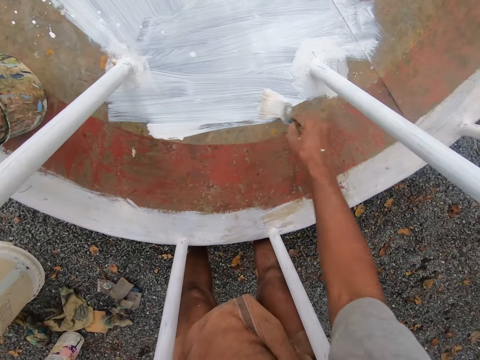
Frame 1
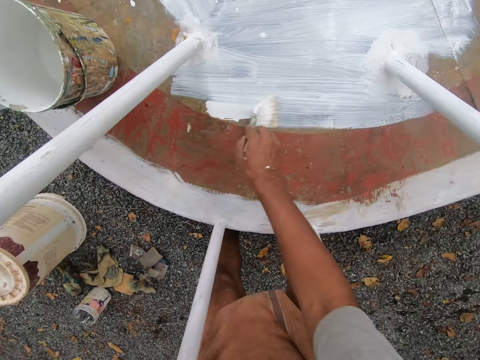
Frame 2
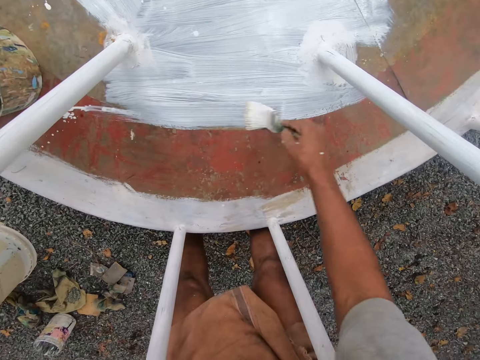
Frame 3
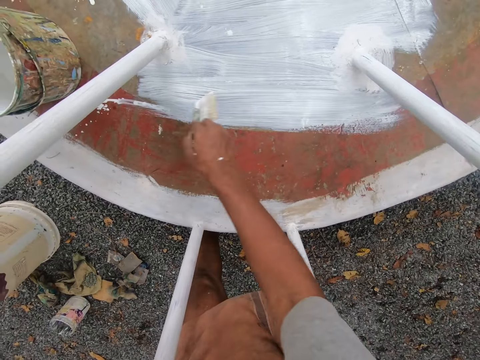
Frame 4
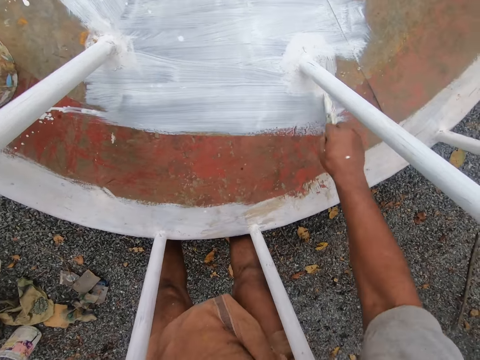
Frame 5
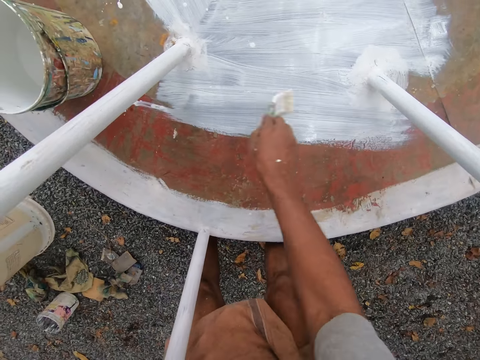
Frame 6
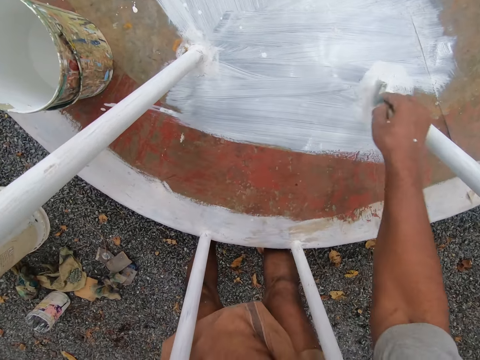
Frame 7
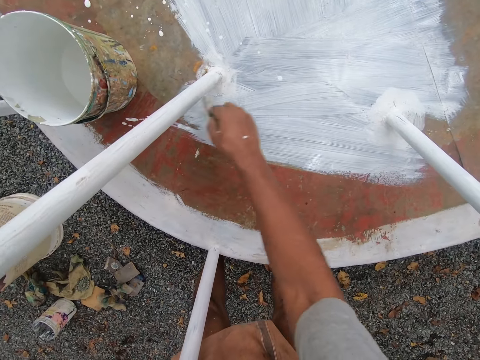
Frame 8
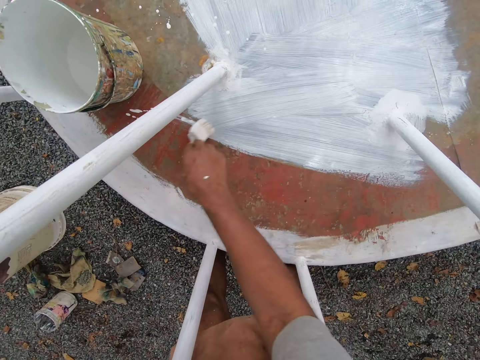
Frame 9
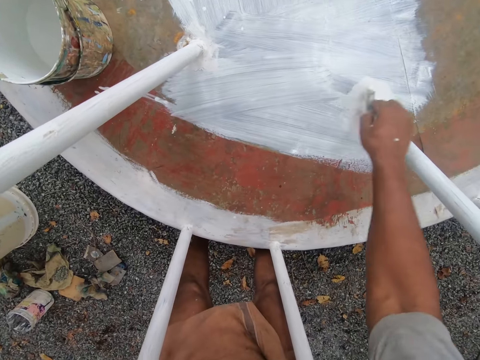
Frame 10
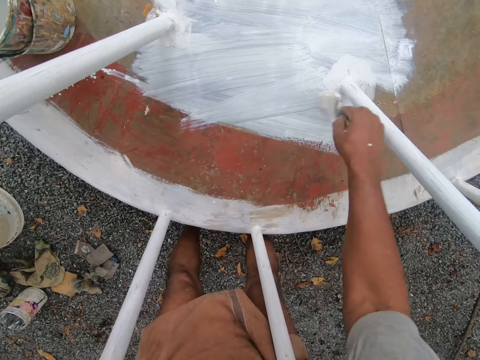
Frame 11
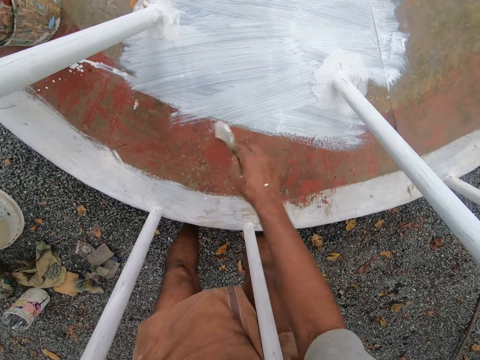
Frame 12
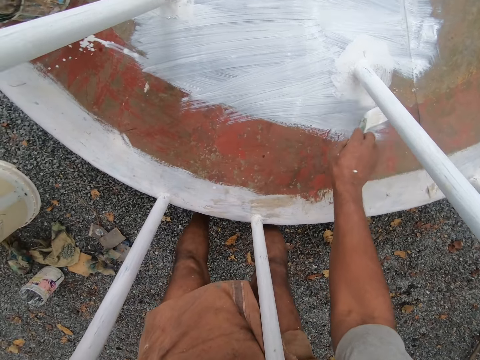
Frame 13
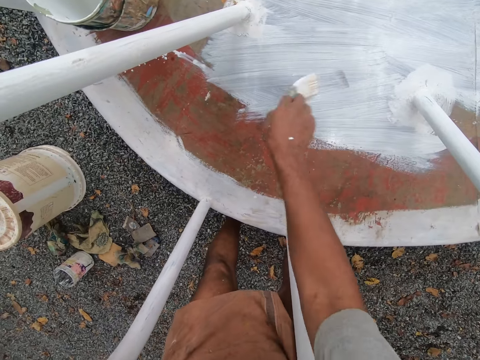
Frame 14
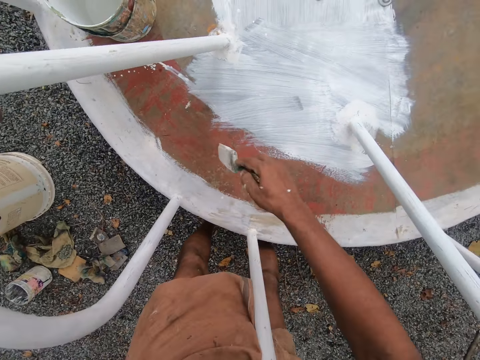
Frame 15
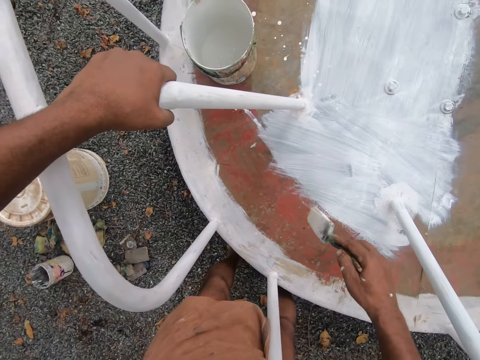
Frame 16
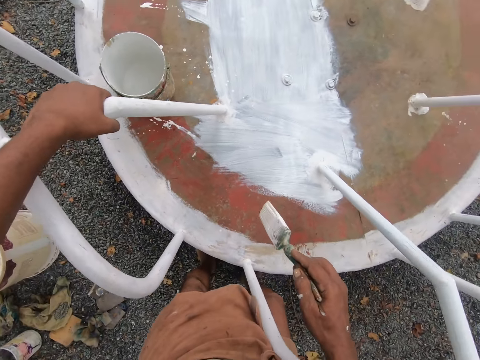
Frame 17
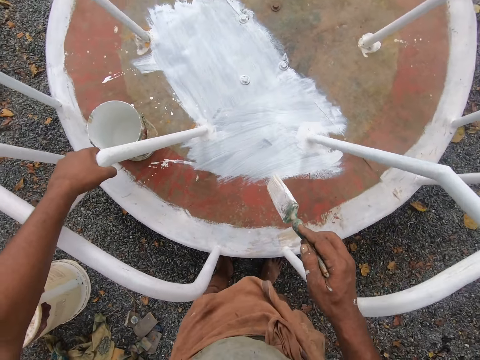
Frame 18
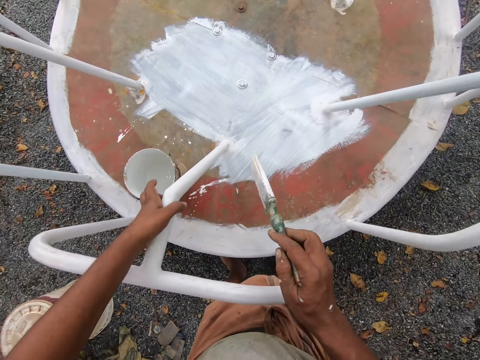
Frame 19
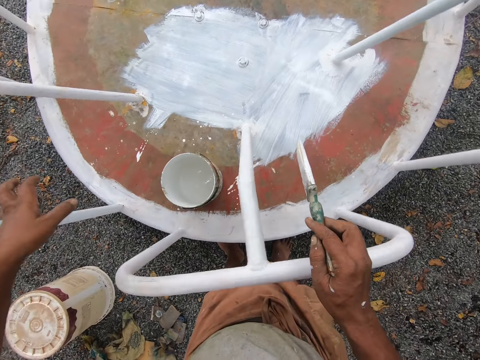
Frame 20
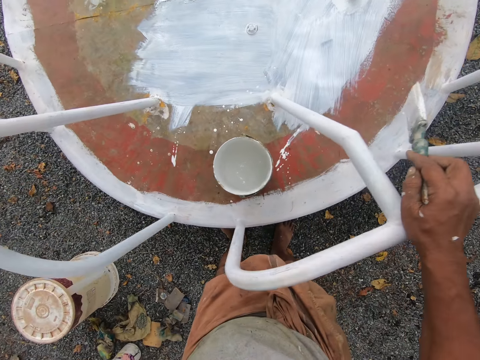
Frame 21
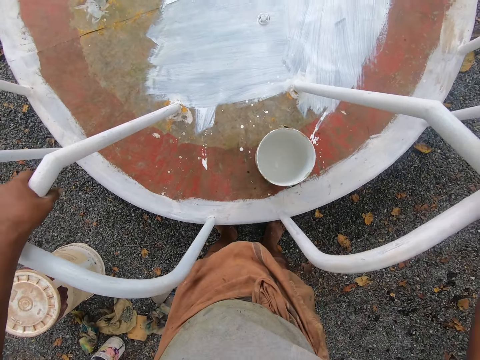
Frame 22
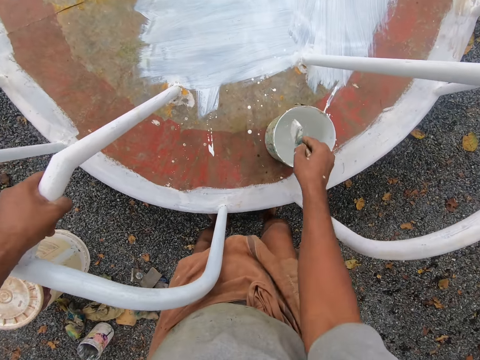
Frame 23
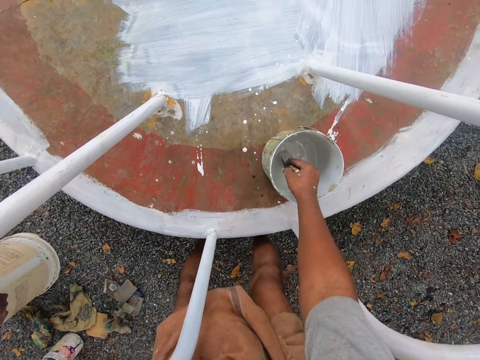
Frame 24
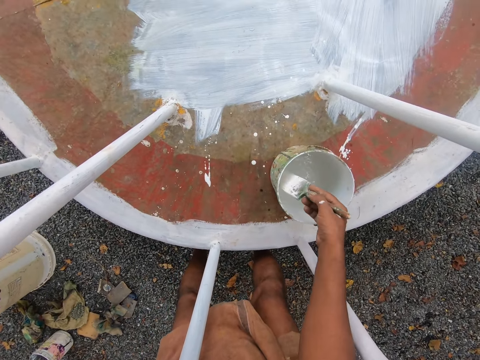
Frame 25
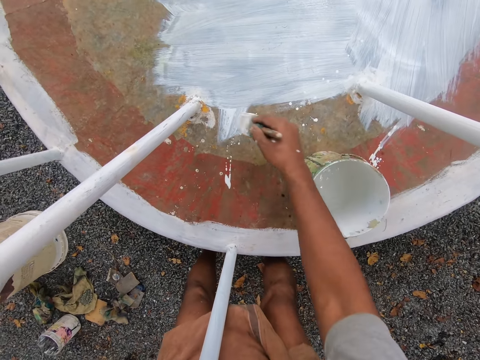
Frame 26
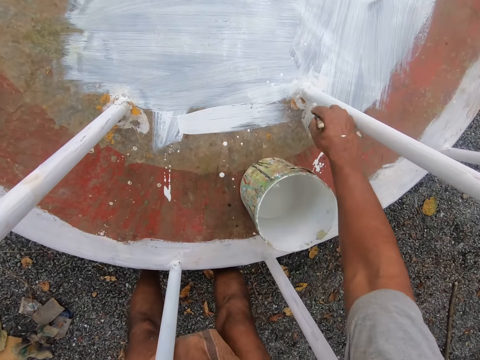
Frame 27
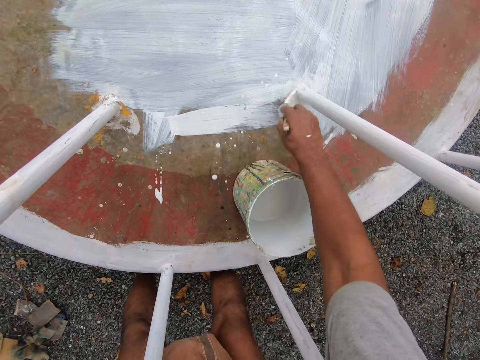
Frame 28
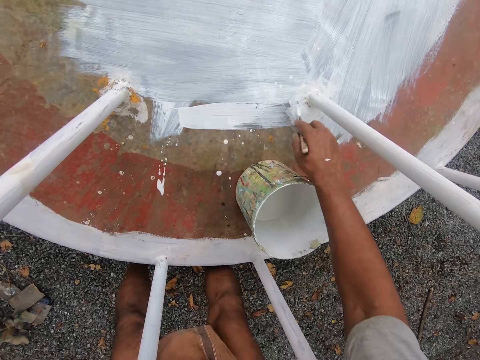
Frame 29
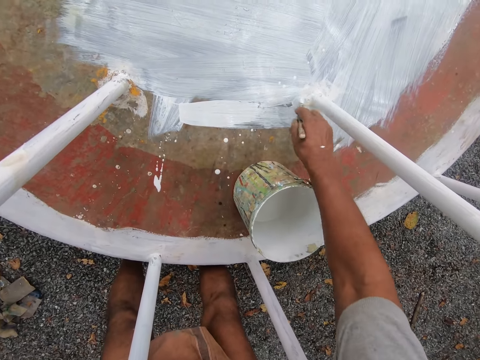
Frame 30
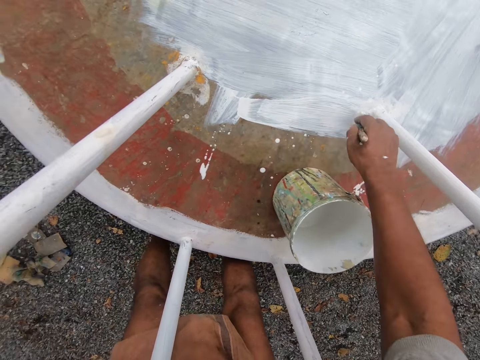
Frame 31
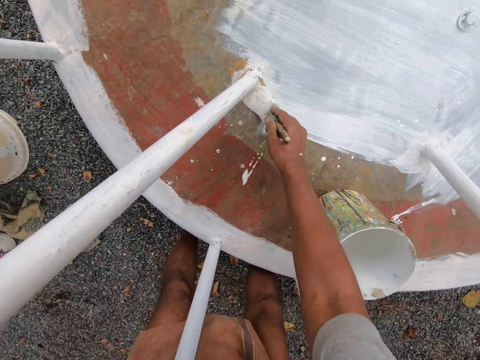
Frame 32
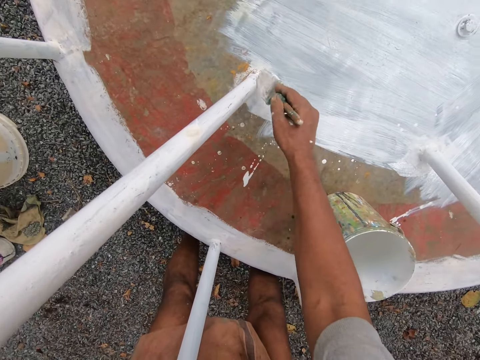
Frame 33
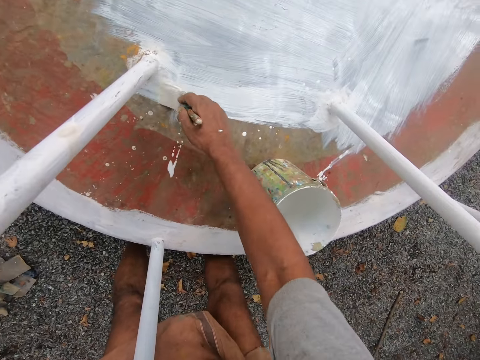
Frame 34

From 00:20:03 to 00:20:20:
The camera wearer rotates the playground roundabout with his left hand. He stares at the swing. He stops the playground roundabout with his left hand. He dips the paint brush in his right hand into the paint bucket on the playground roundabout. He removes the paint brush from the bucket. He paints the bottom part of the playground roundabout with the paint brush in his right hand.

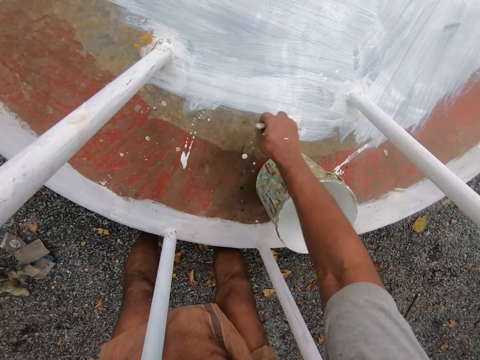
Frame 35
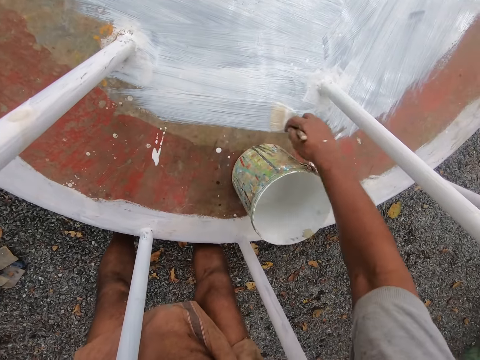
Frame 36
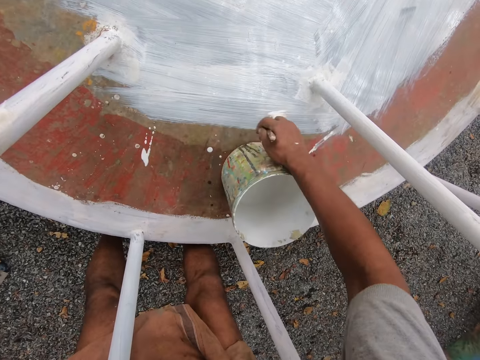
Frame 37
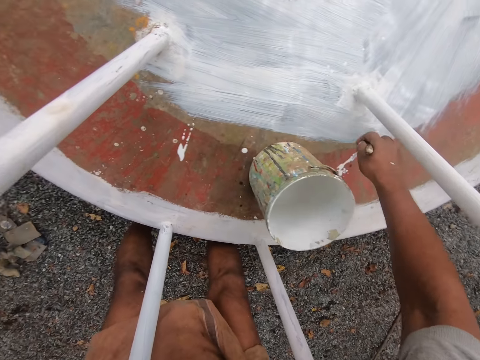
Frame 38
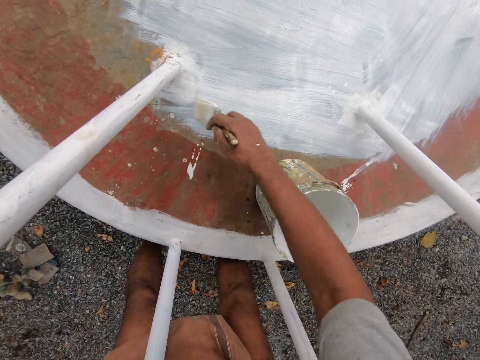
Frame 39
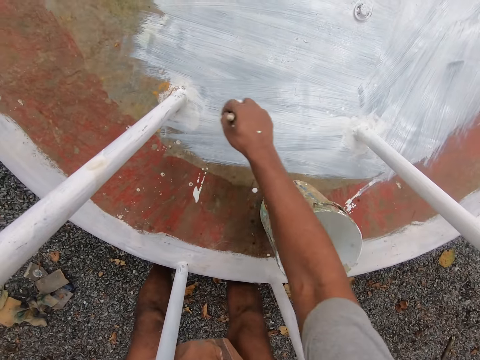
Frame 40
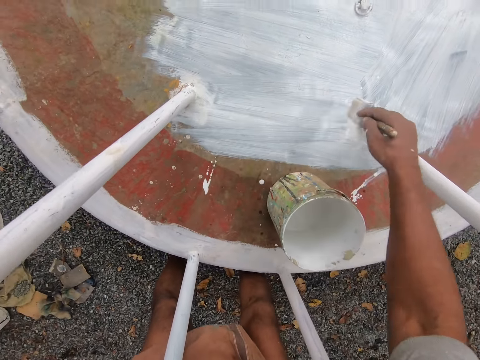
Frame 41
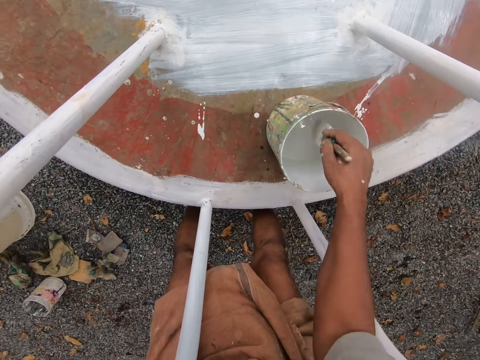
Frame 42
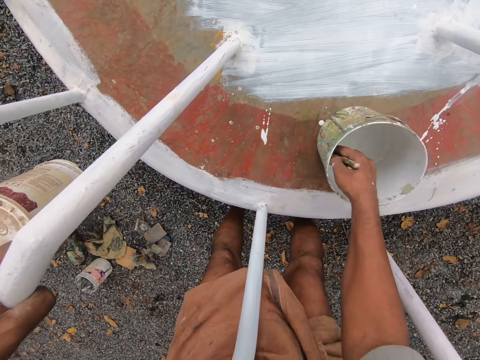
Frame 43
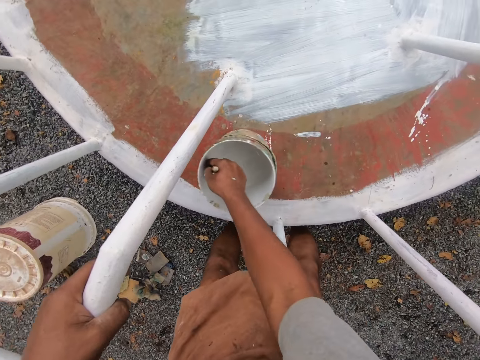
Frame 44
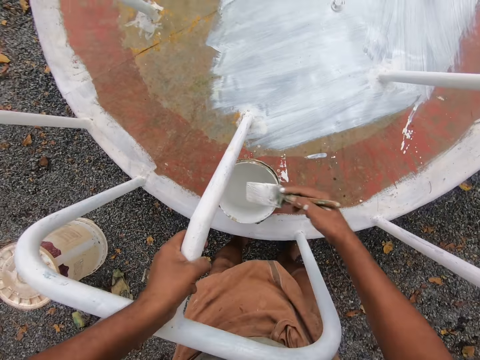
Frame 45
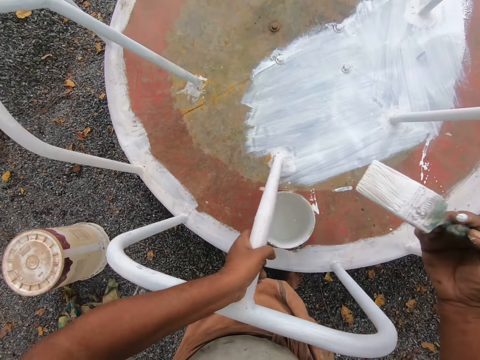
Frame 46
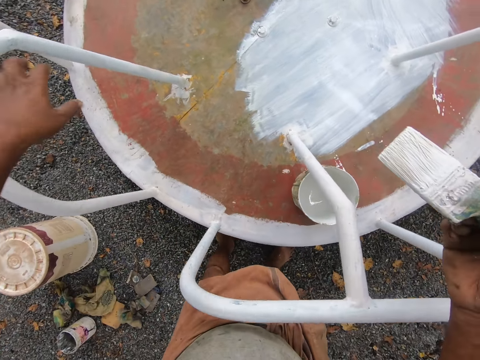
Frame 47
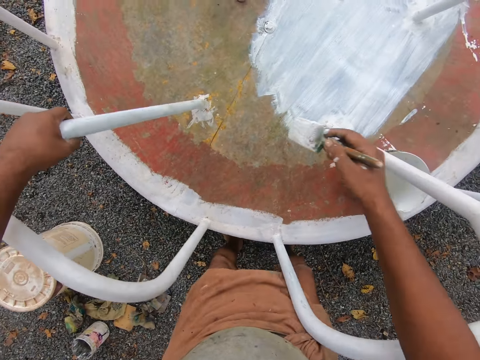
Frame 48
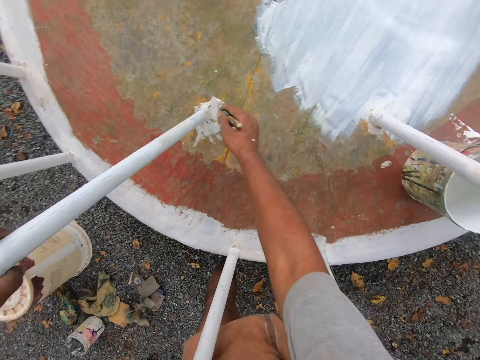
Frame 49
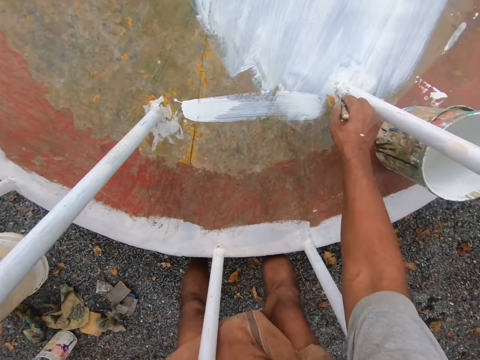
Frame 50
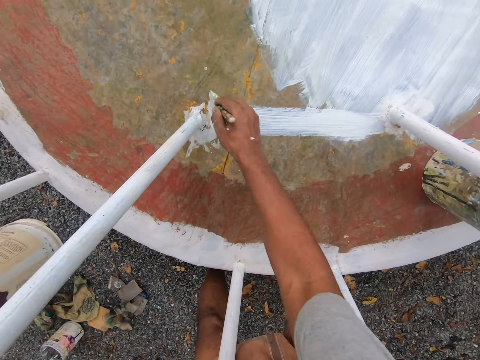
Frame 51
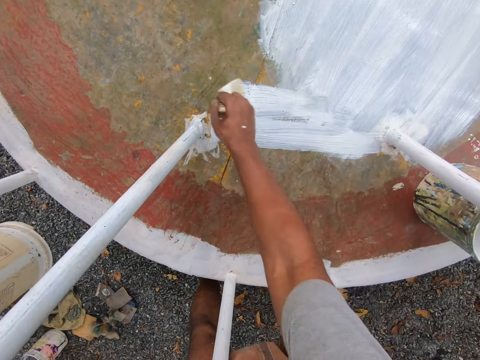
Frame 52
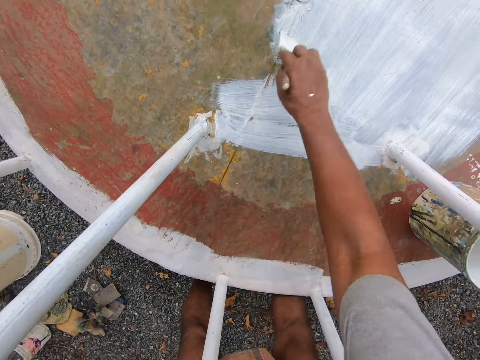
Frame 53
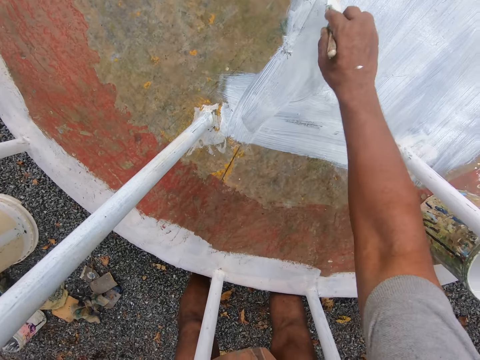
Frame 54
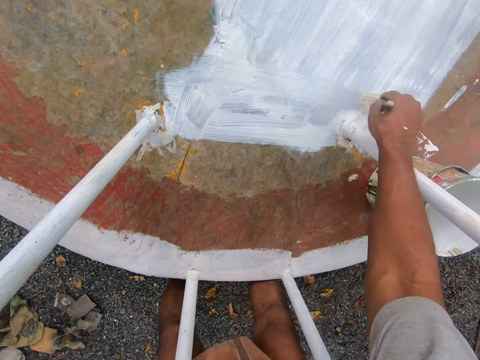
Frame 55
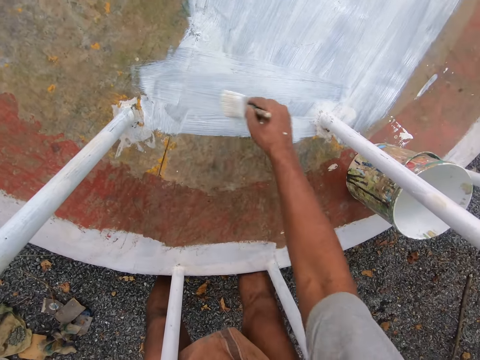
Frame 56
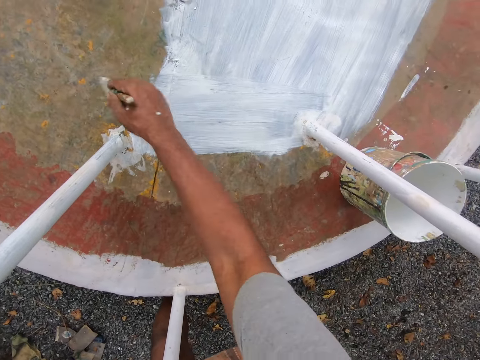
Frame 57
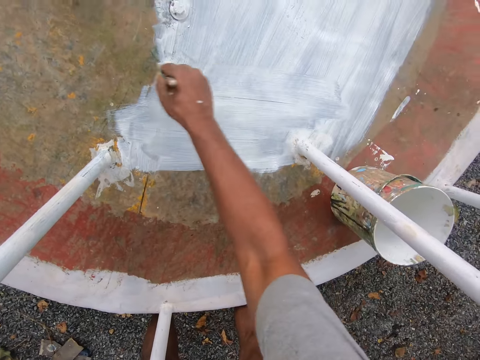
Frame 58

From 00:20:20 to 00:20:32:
The camera wearer dips the paint brush in his right hand into the paint bucket on the playground roundabout. He moves the paint bucket towards his left side with the paintbrush in his right hand. He removes the paint brush from the bucket. He rotates the playground roundabout with his left hand. He stops the playground roundabout with his left hand. He paints the bottom part of the playground roundabout with the paint brush in his right hand.
